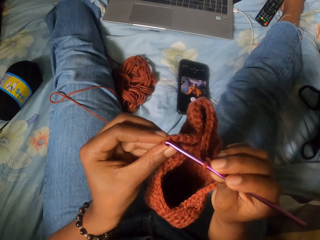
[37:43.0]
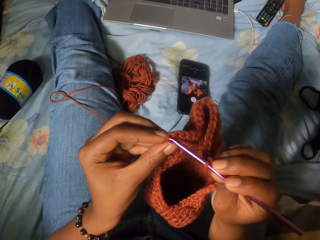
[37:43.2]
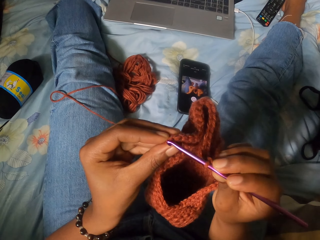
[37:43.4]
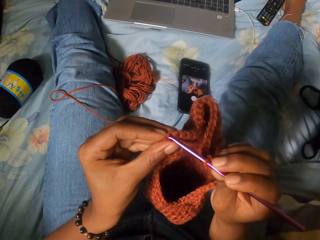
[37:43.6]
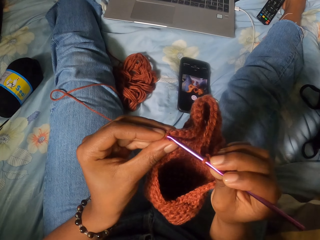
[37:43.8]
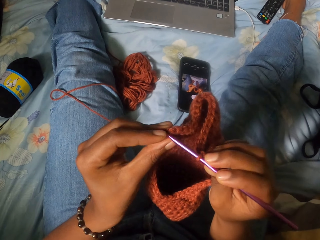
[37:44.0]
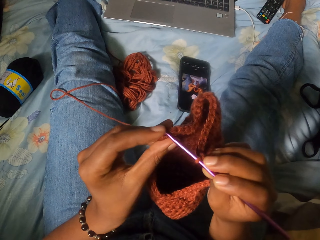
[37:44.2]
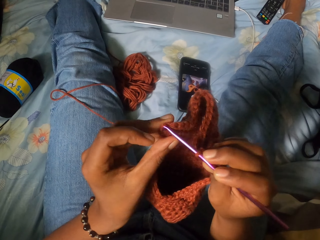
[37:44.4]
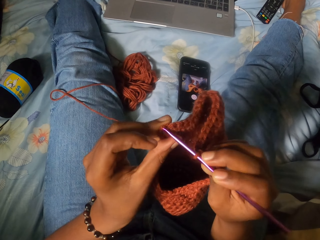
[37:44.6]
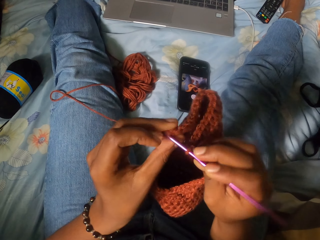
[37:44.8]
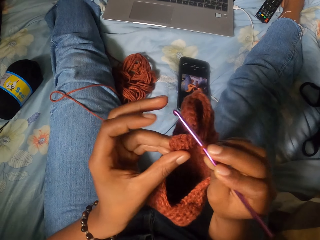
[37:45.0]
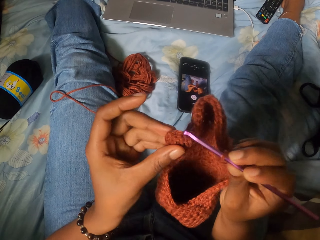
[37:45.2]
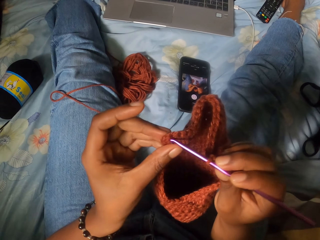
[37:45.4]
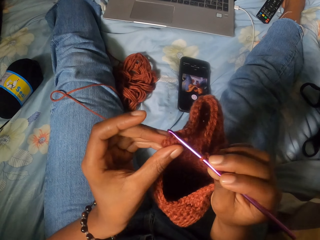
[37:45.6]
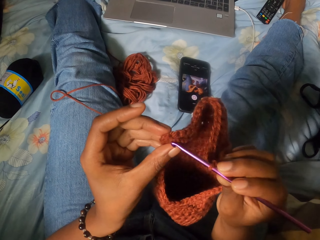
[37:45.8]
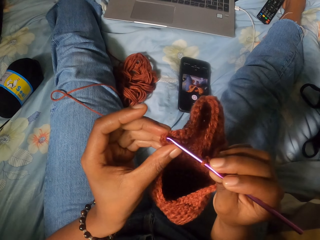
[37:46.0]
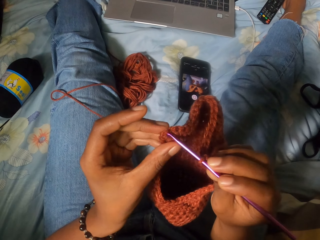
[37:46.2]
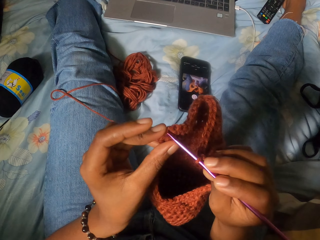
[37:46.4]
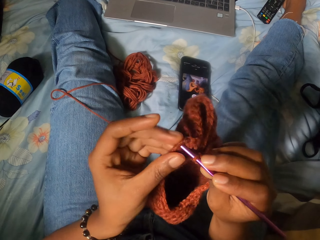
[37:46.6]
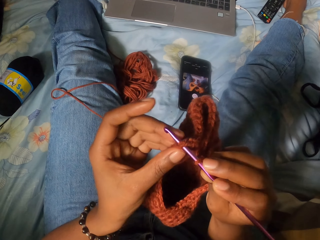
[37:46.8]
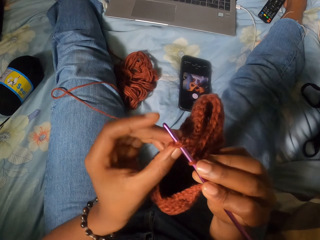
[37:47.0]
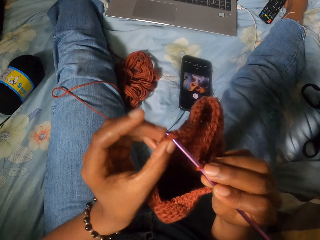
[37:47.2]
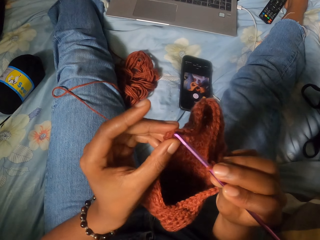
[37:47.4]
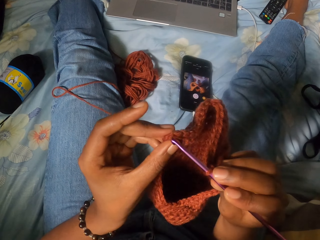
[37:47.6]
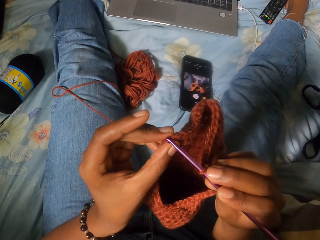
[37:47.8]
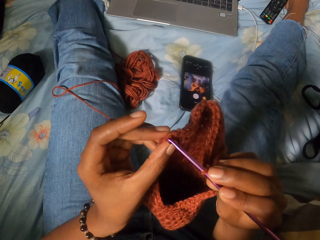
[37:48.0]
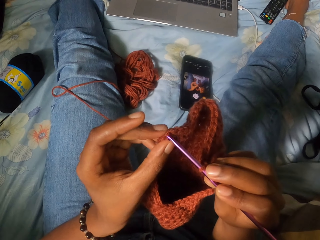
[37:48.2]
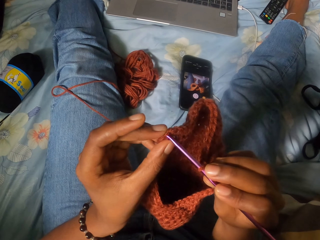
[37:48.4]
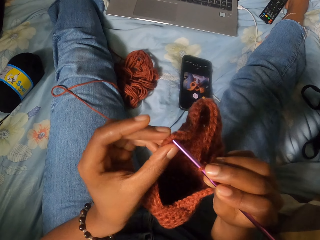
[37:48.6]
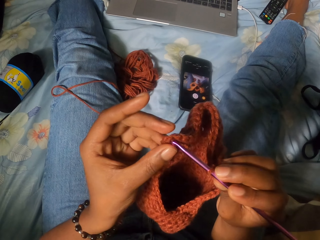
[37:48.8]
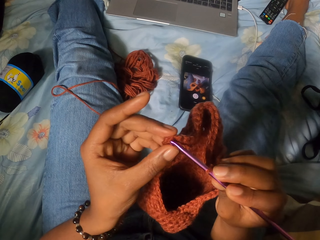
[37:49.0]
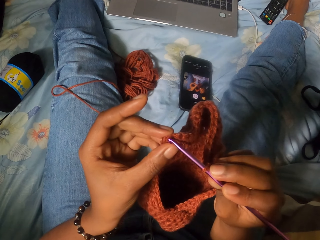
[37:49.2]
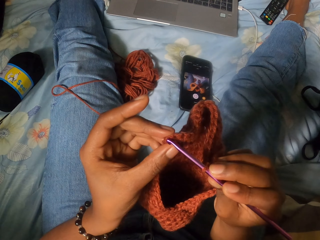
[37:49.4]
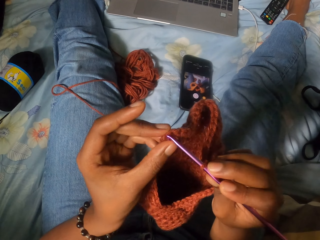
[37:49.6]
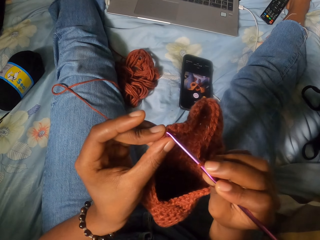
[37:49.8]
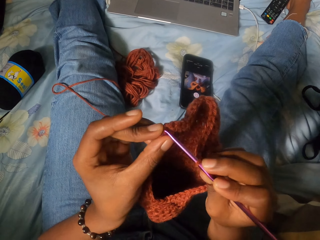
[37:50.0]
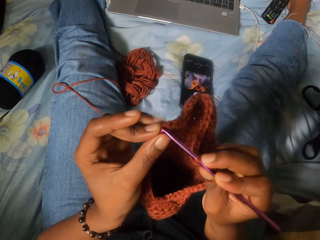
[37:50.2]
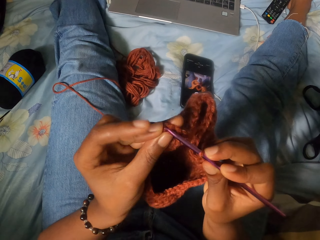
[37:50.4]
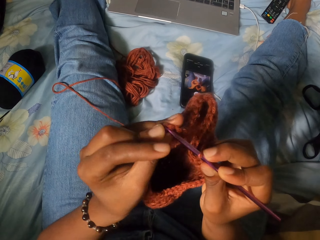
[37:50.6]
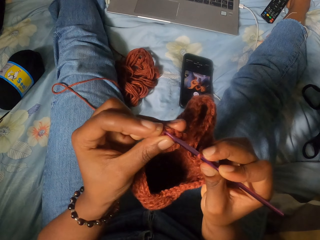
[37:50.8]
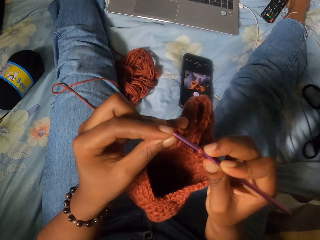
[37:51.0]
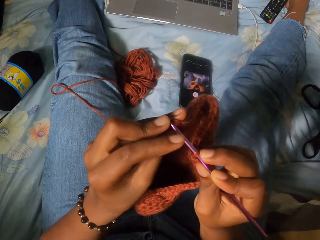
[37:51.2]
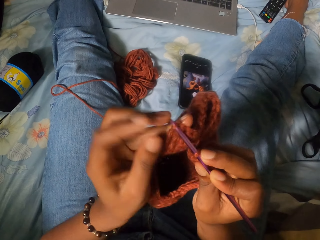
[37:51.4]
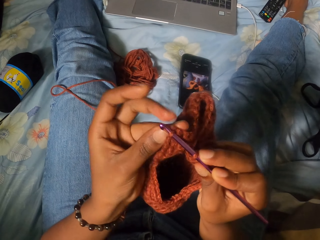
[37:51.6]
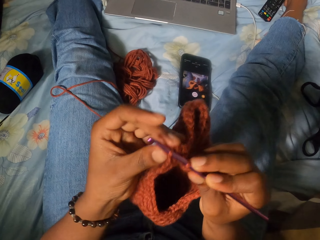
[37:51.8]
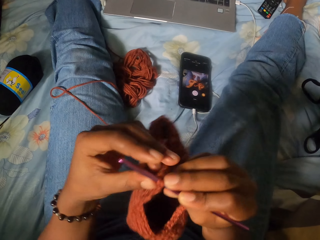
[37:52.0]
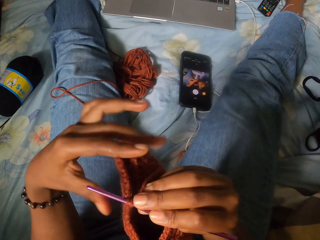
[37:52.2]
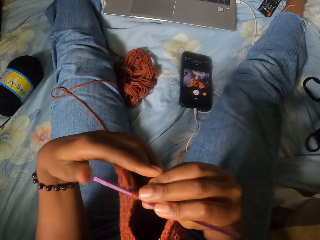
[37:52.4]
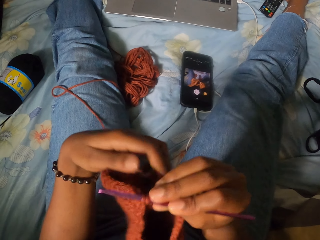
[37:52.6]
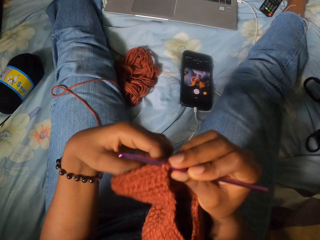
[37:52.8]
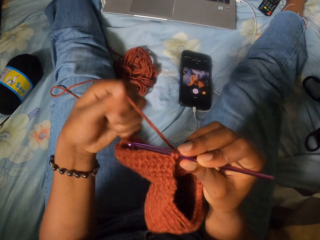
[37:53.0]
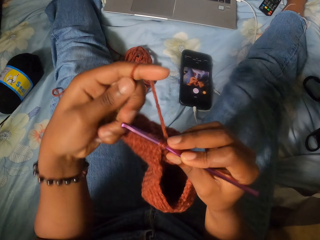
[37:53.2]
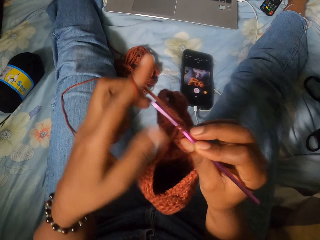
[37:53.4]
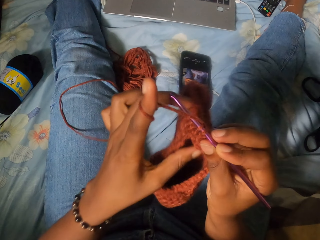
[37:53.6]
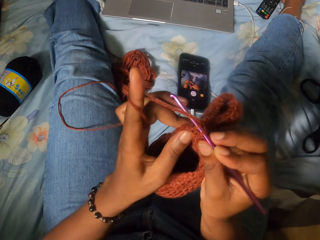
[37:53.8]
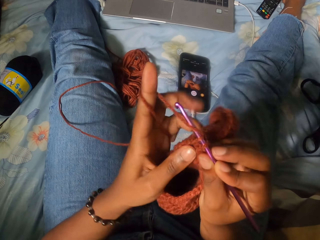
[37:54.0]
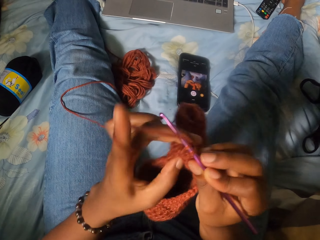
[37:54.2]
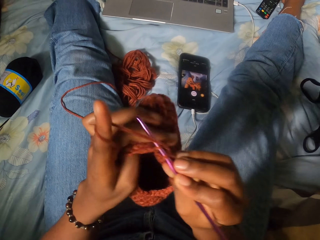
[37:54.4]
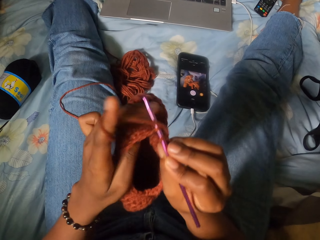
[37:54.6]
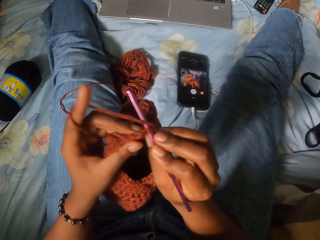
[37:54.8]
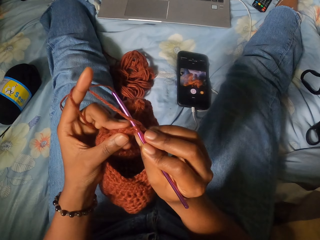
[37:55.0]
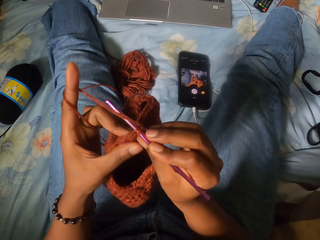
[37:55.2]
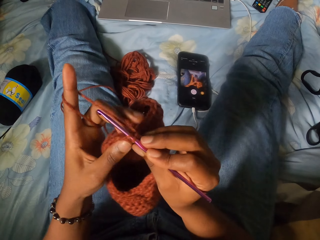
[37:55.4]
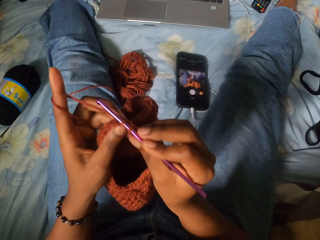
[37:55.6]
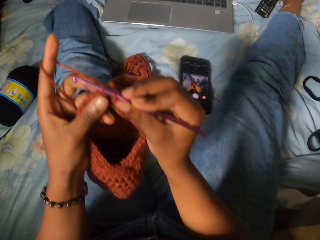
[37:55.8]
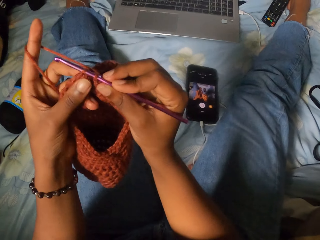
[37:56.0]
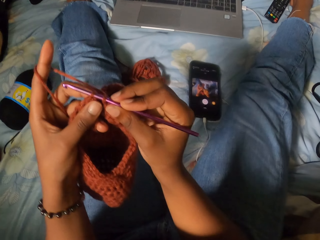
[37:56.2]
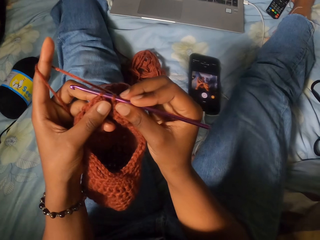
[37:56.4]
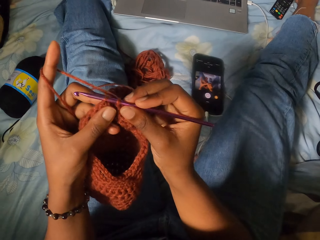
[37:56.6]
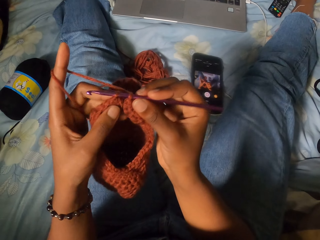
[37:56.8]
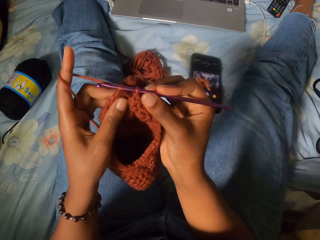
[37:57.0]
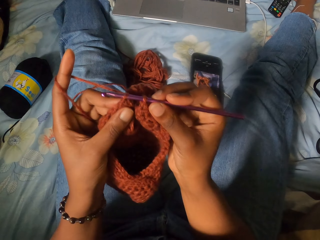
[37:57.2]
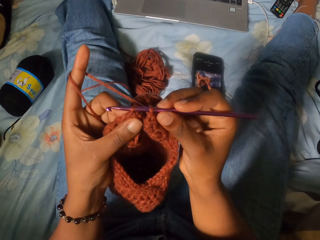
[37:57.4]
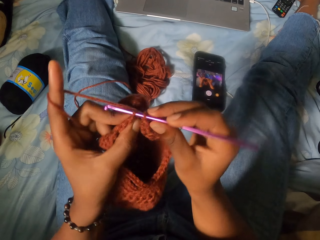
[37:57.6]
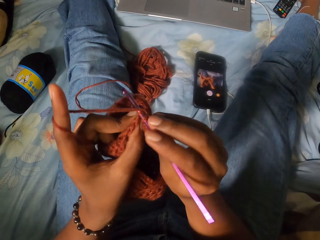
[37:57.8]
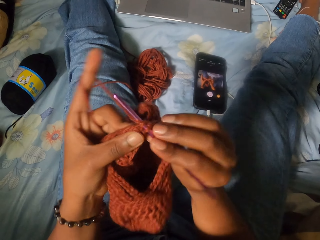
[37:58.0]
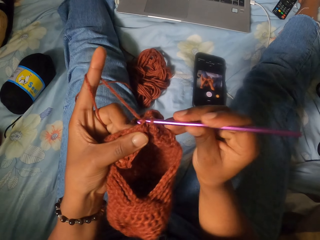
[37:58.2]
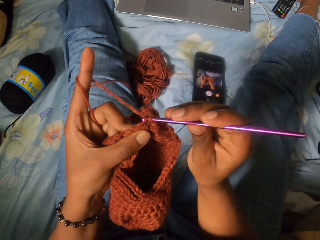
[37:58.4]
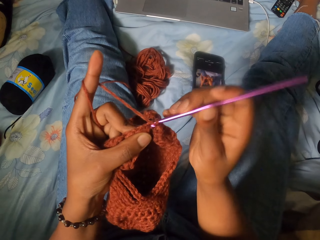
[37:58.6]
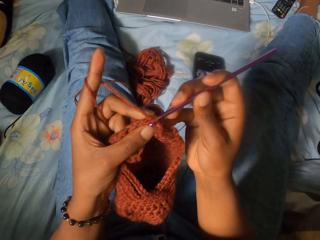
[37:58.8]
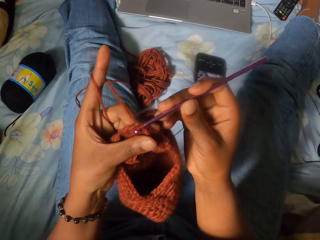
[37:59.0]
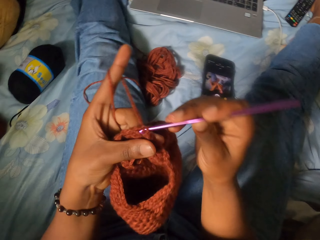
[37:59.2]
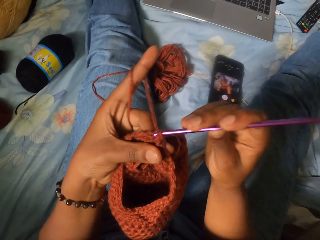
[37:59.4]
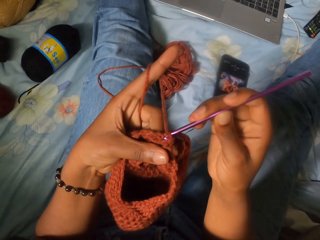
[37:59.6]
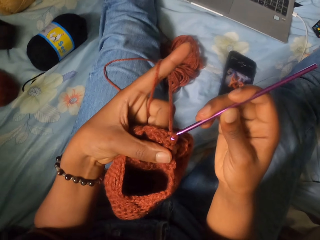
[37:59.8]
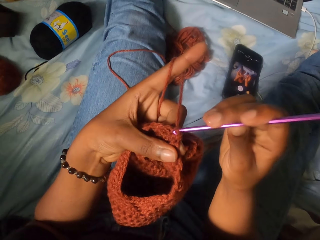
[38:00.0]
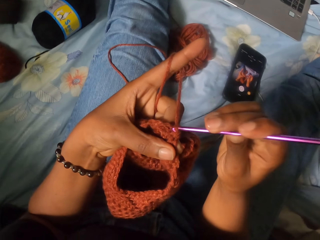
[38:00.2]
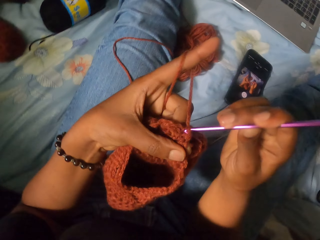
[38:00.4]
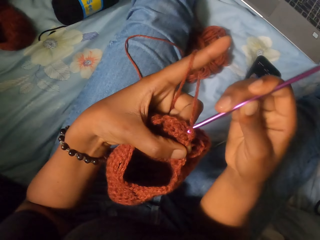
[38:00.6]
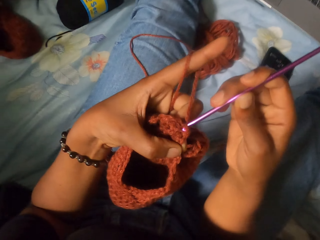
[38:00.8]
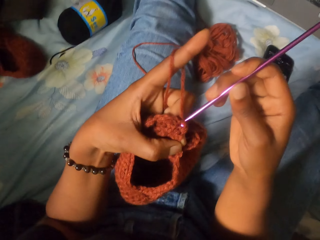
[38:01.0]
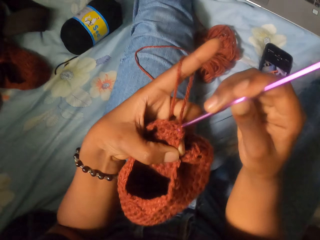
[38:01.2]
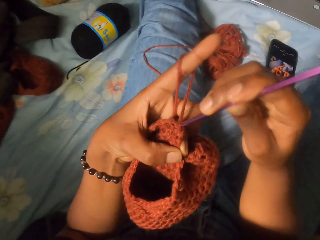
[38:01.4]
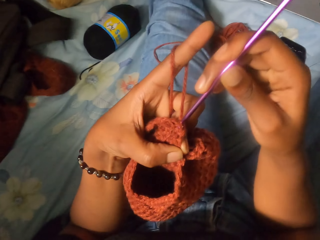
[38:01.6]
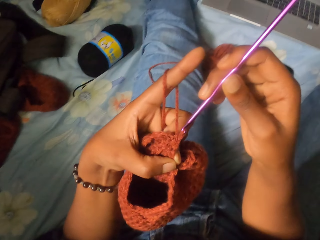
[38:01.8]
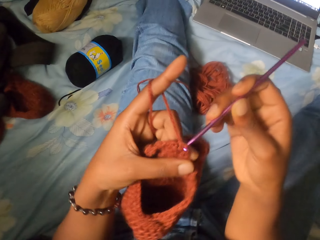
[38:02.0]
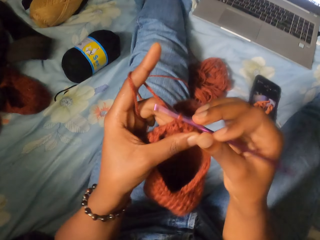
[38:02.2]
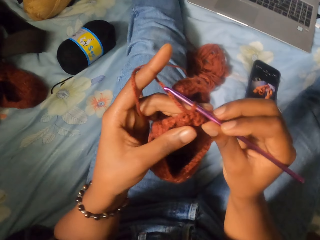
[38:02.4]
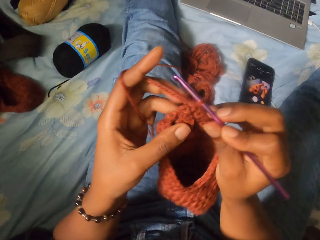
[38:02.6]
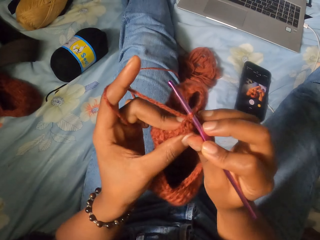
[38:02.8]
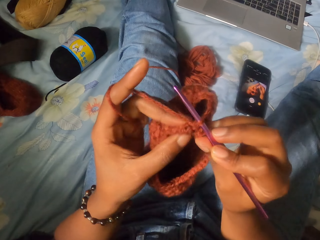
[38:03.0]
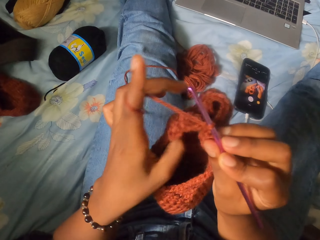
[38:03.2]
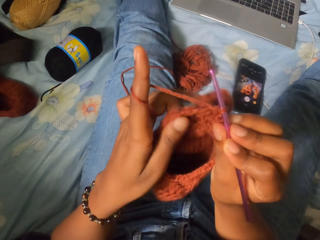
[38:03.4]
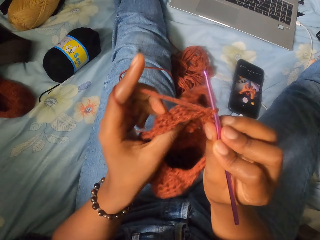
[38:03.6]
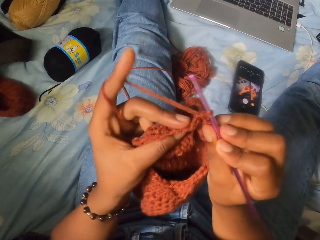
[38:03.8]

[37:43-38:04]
The camera wearer pierces the yarn craft with the crochet hook in her right hand. She loops the spun thread around her left hand. She adjusts the yarn craft with her left hand. She crochets the yarn craft with the spun thread and crochet hook in her right hand.
